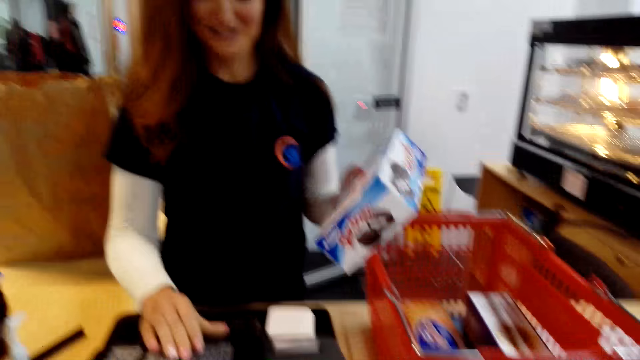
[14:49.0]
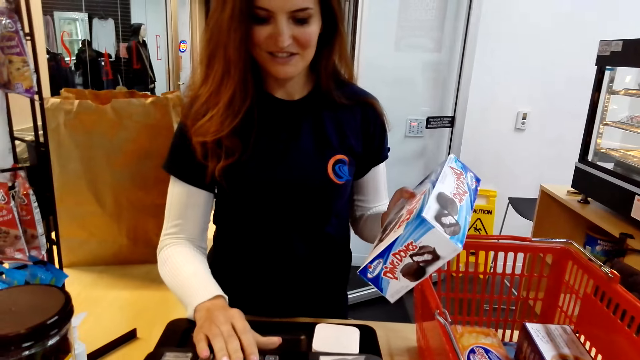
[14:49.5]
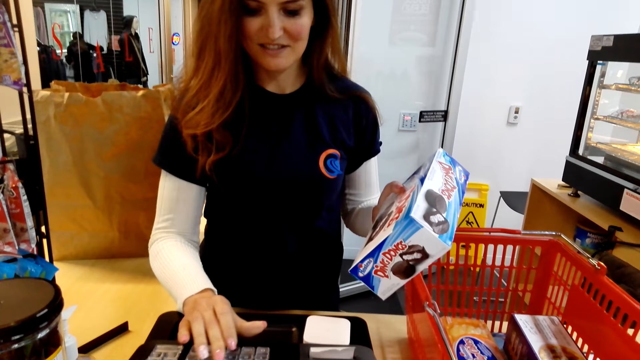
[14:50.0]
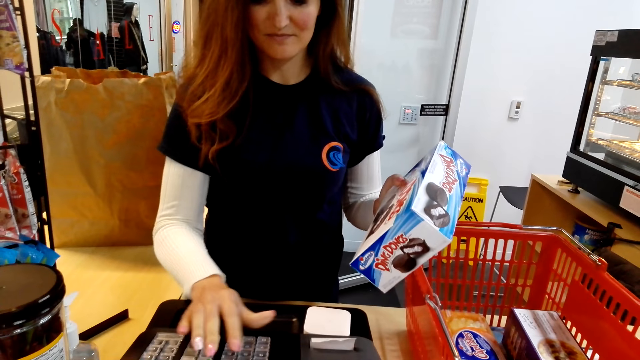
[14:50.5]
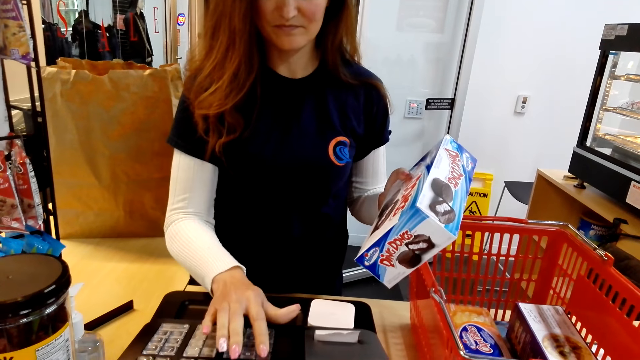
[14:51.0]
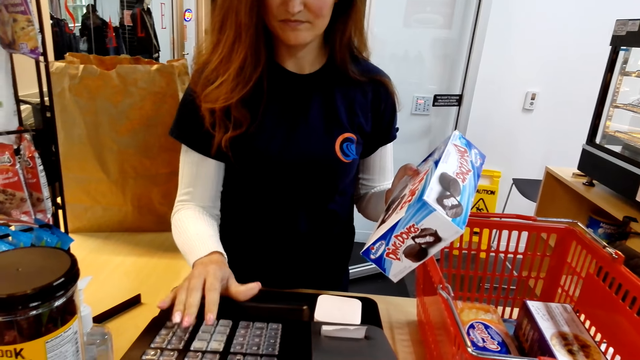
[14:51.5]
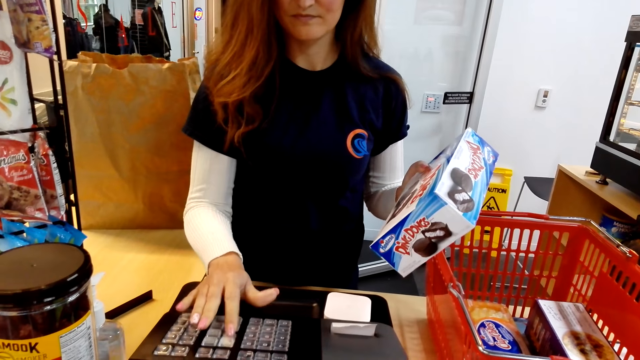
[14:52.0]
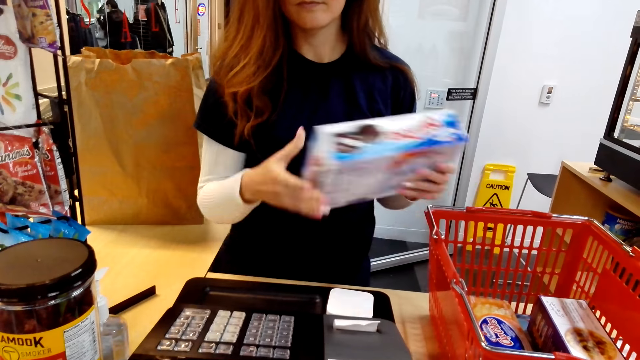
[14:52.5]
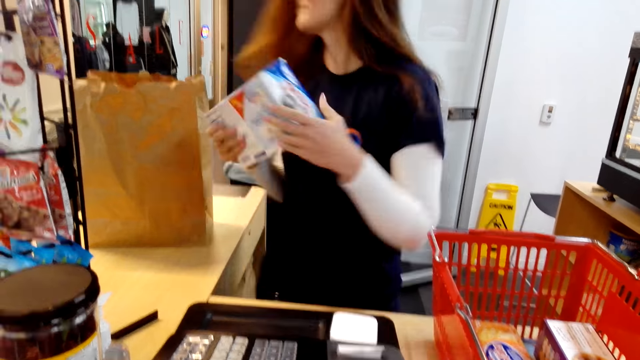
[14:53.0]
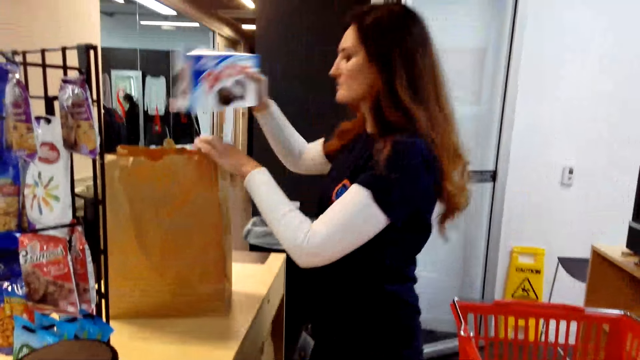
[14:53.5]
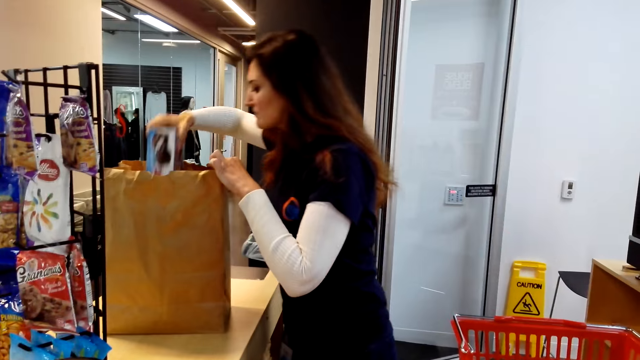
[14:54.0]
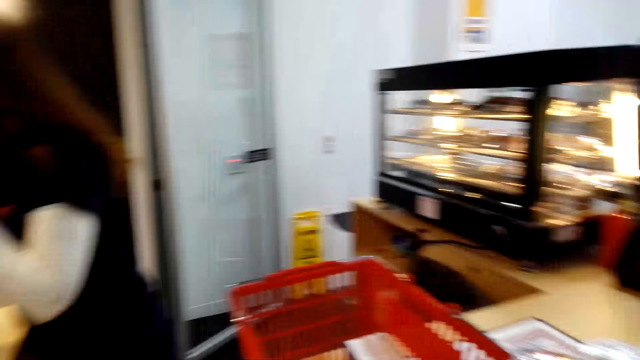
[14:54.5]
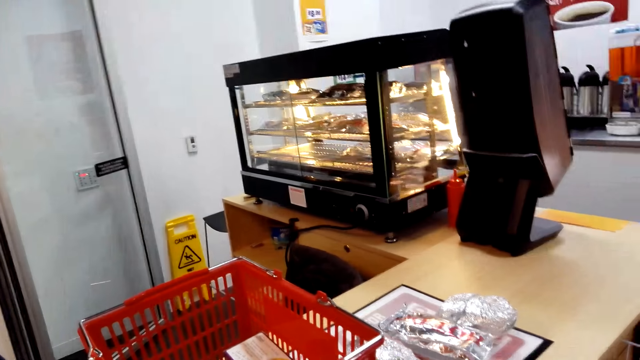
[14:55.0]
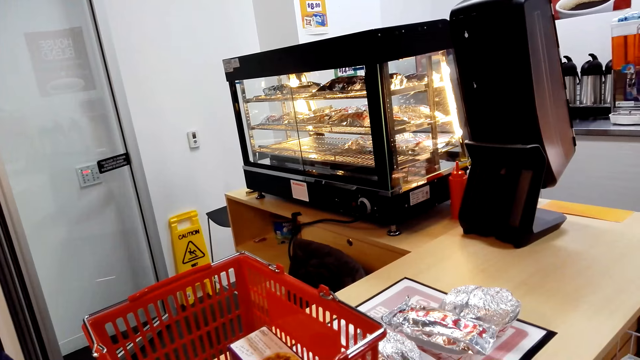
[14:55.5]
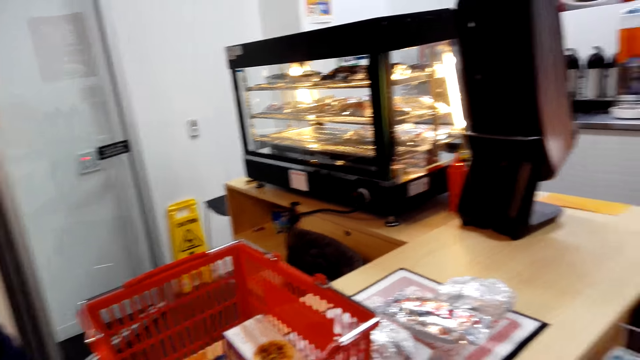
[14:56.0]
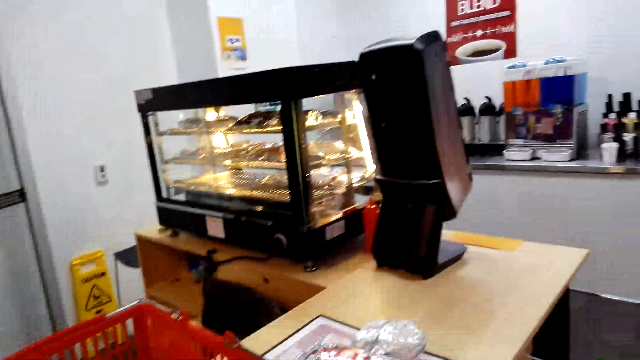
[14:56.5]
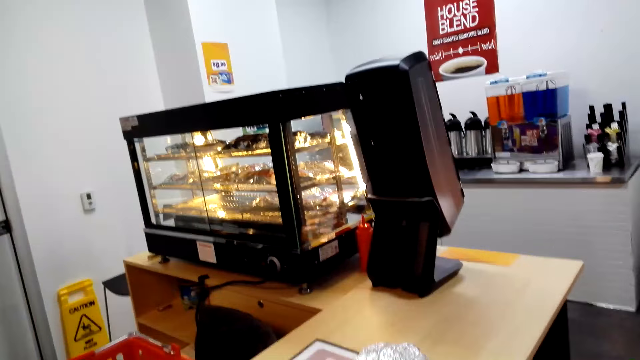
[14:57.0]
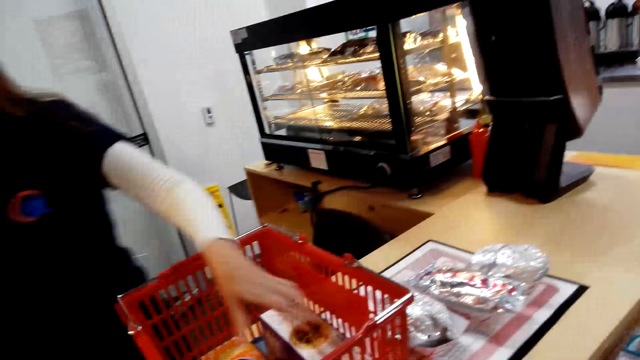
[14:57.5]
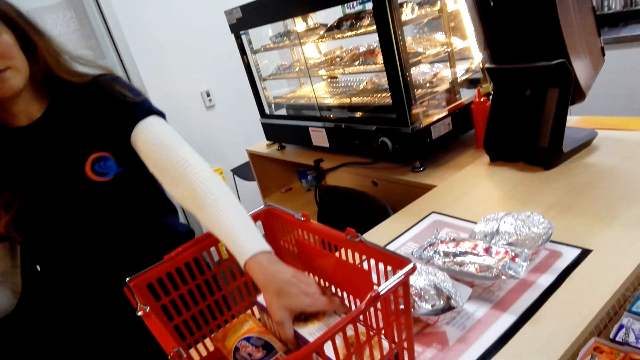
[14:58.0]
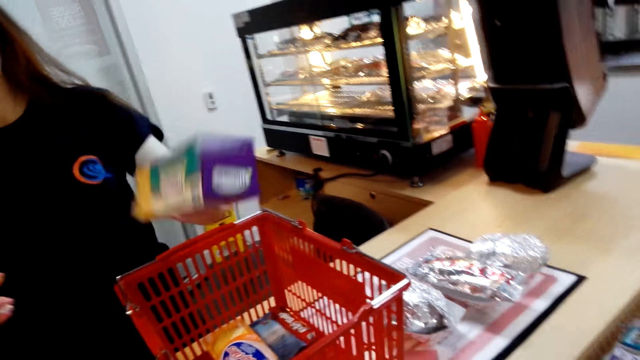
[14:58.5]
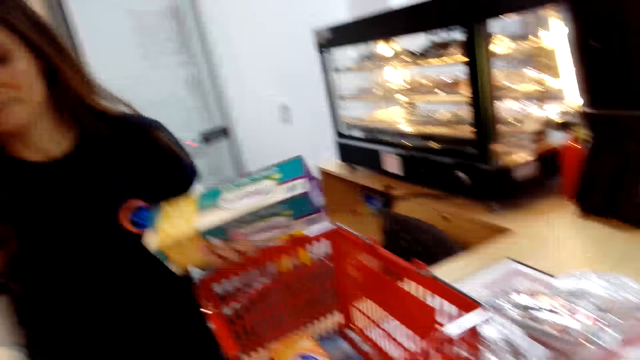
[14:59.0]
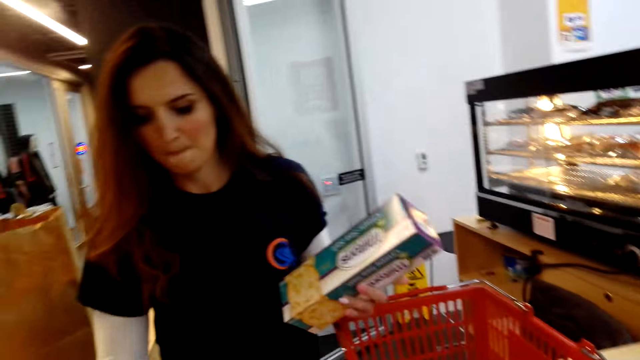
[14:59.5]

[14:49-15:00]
A cashier presses a cash register and puts a packet of cake in a shopping bag. The camera wearer looks around the supermarket. The cashier picks a box of crackers from the bucket.

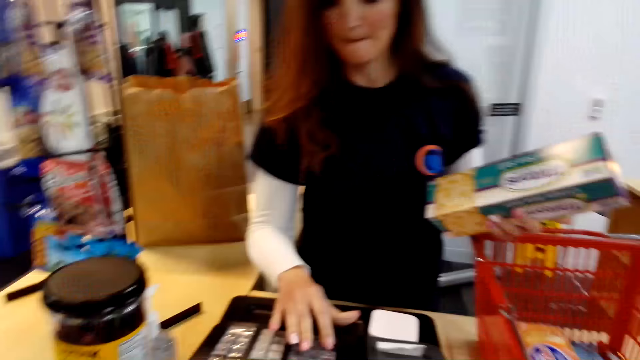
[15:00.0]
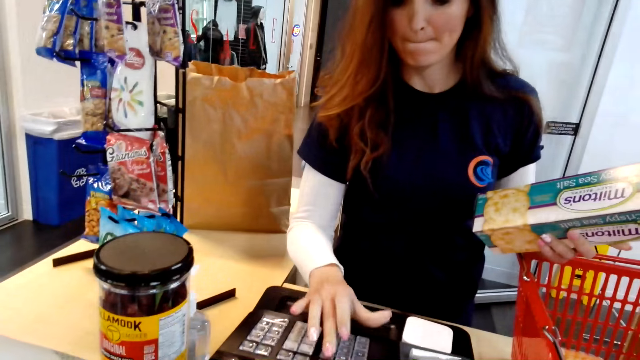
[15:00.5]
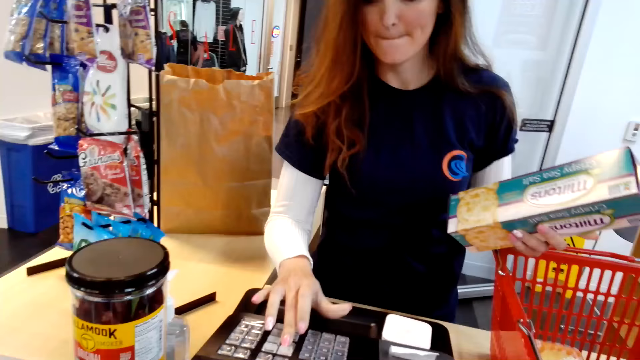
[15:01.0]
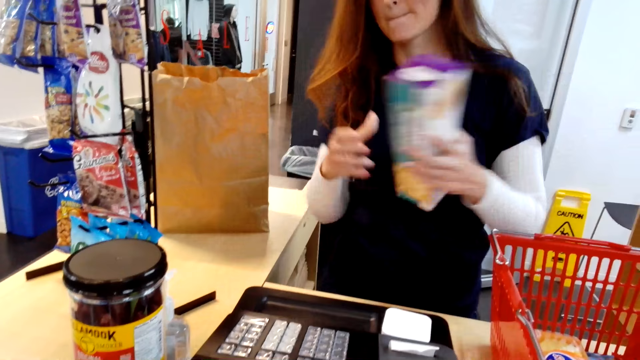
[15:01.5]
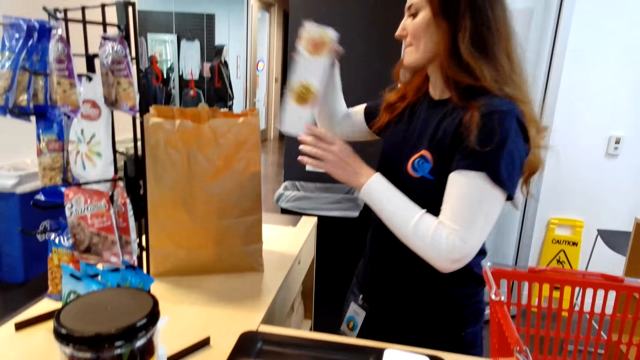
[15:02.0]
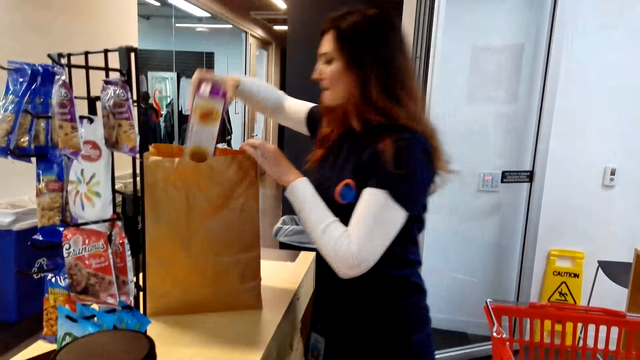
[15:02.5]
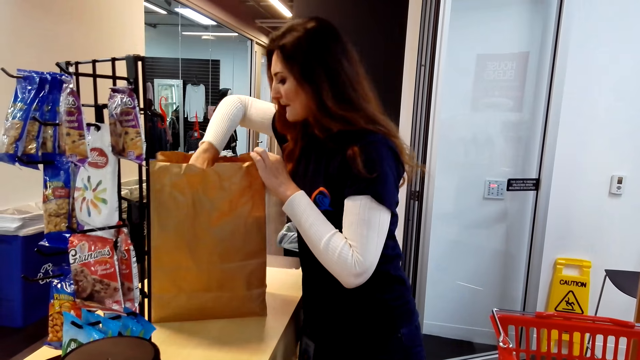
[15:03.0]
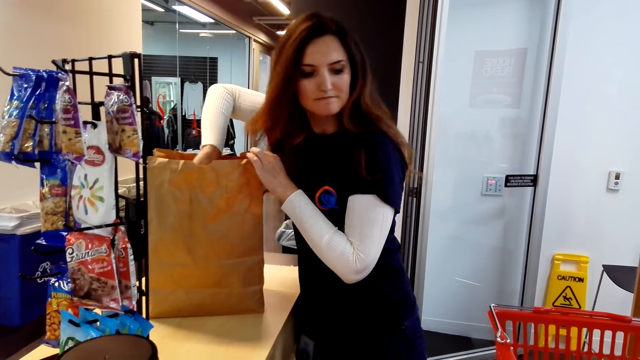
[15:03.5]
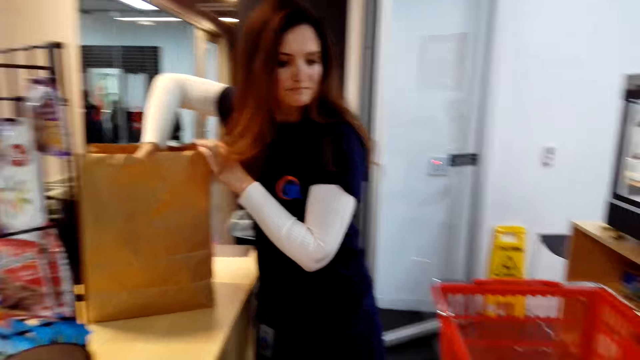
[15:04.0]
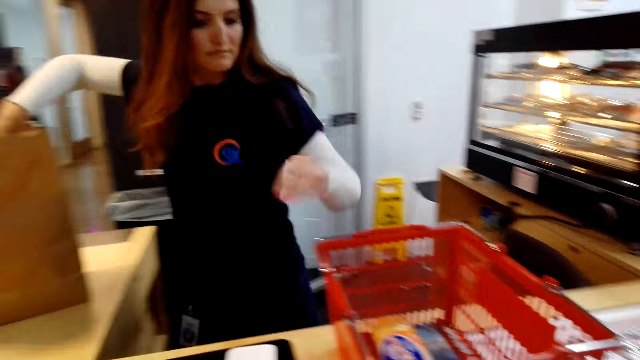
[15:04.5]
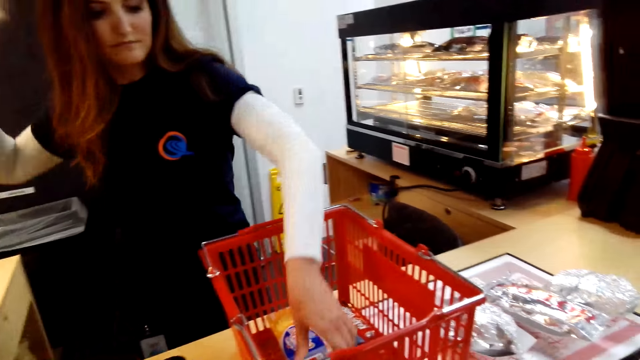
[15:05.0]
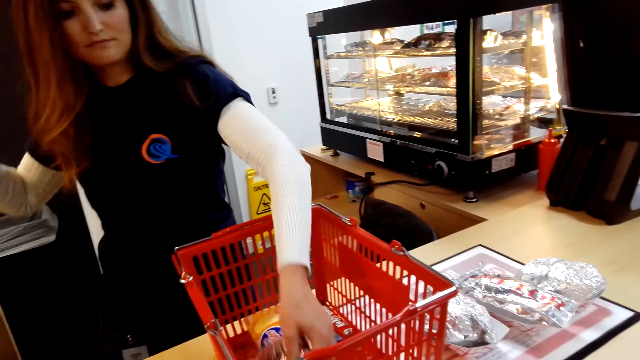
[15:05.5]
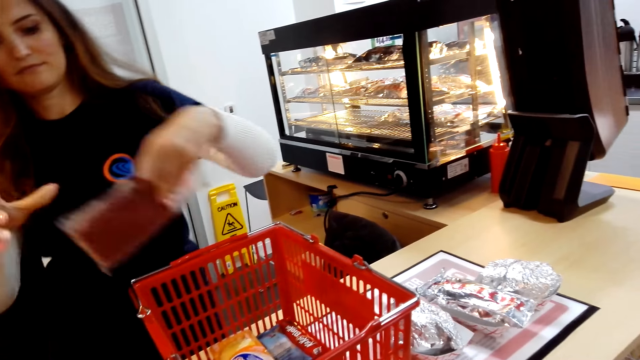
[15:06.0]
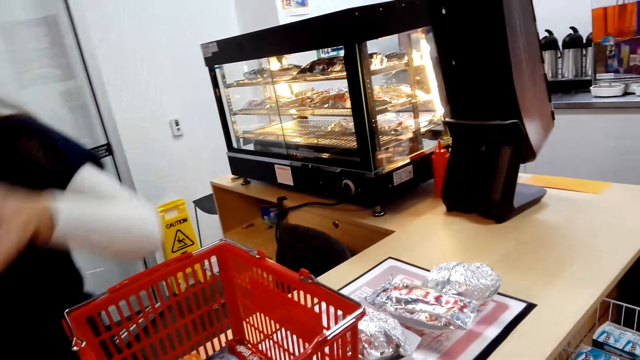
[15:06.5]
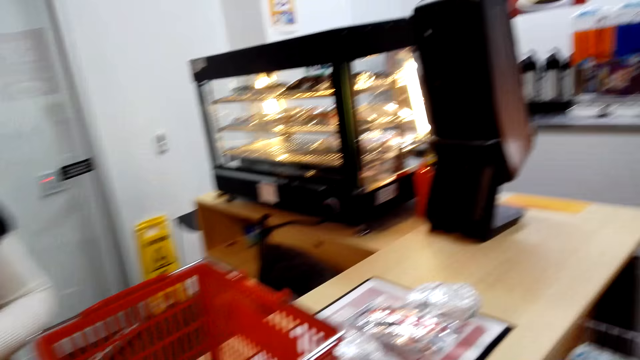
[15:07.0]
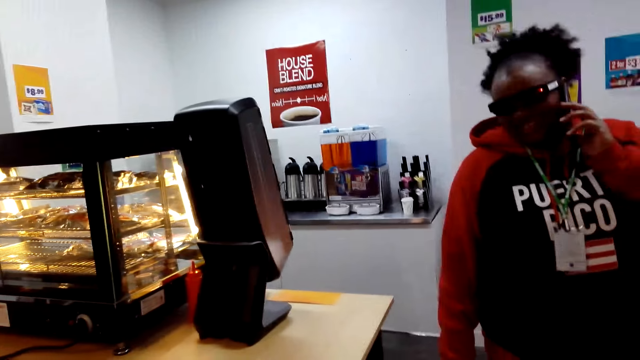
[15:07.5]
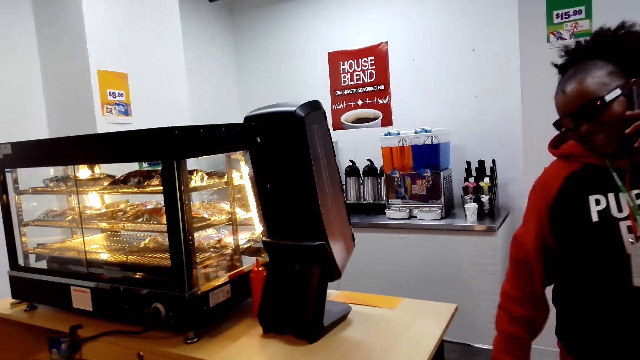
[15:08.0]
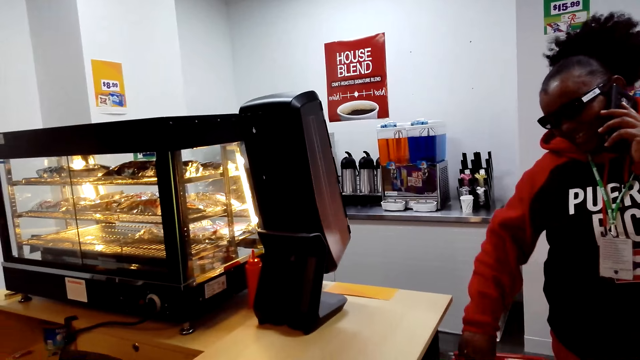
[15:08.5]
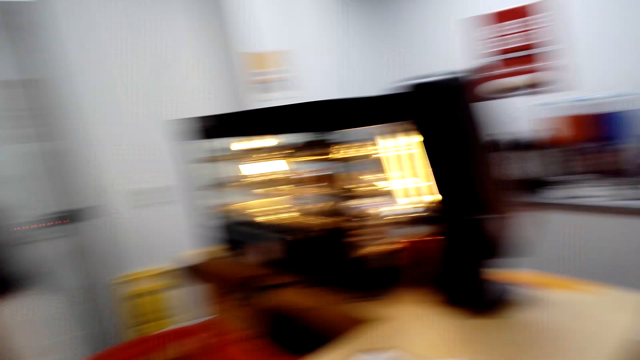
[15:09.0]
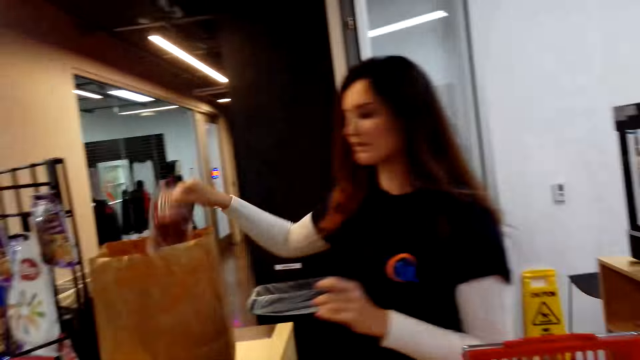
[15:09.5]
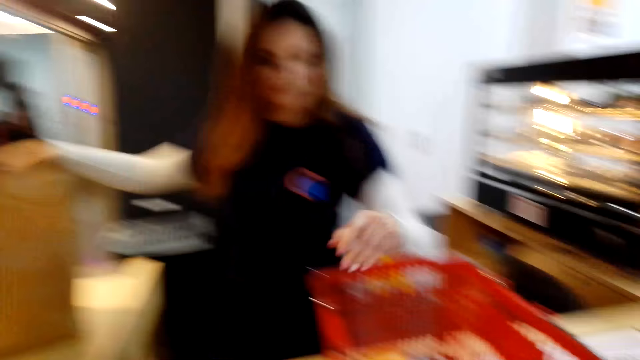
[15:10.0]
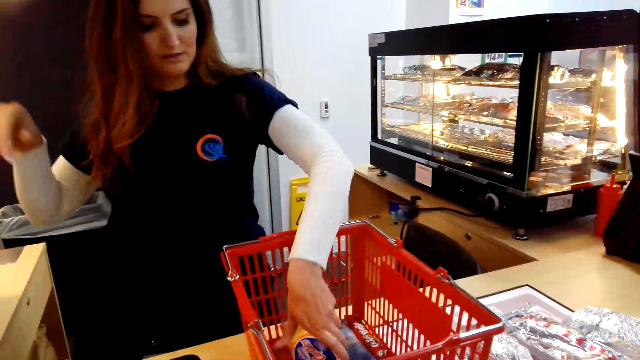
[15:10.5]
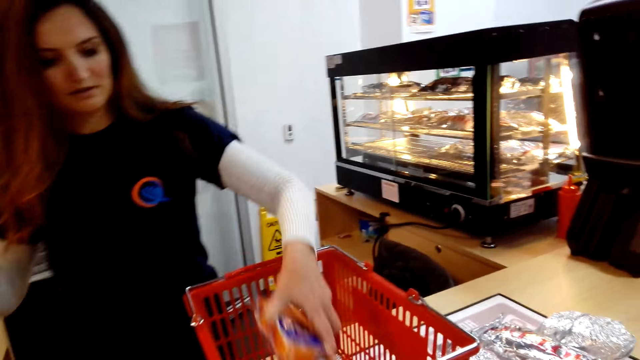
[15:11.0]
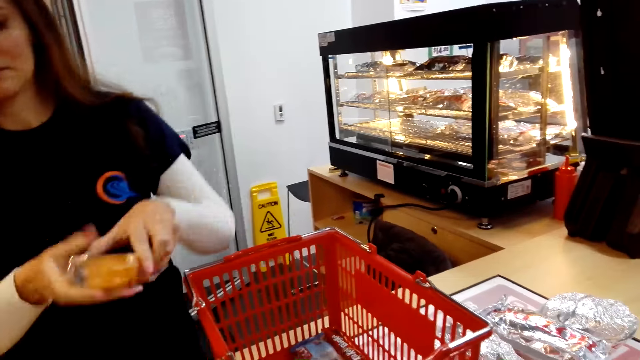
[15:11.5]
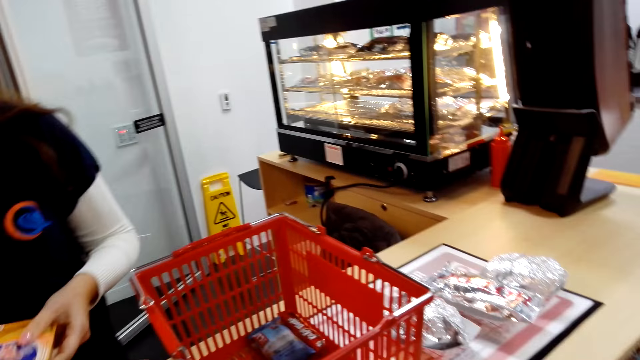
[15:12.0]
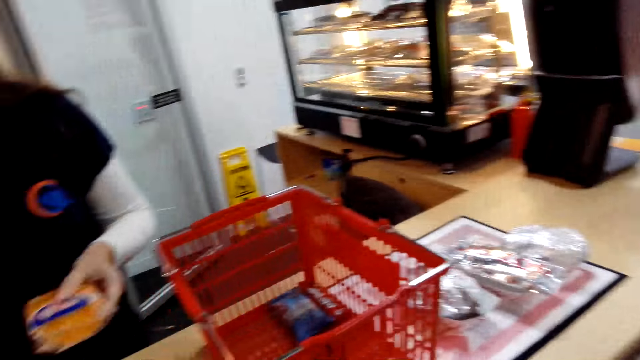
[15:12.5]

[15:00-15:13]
A cashier presses a cash register. The cashier puts a box of crackers in a shopping bag. The cashier picks a packet of sausages. A woman talks on the phone. The cashier puts the packet of sausages in the shopping bag. The cashier picks a packet of cakes. The cashier dials the cashier machine.
